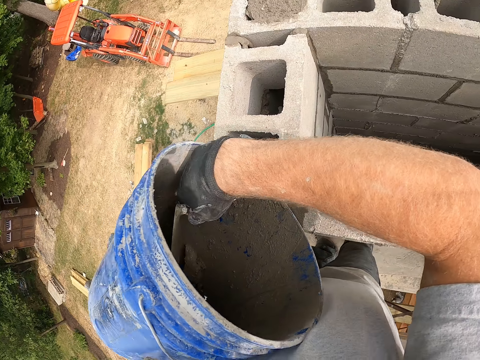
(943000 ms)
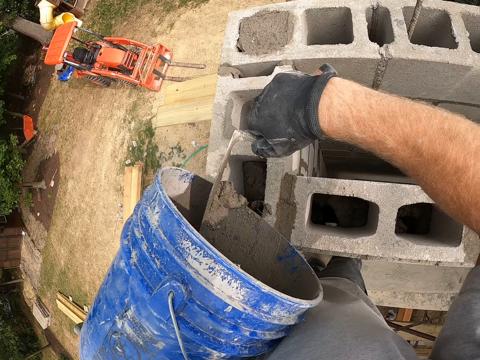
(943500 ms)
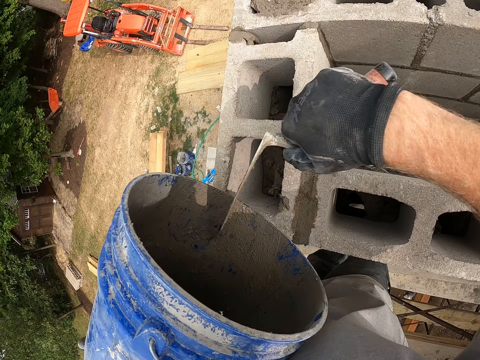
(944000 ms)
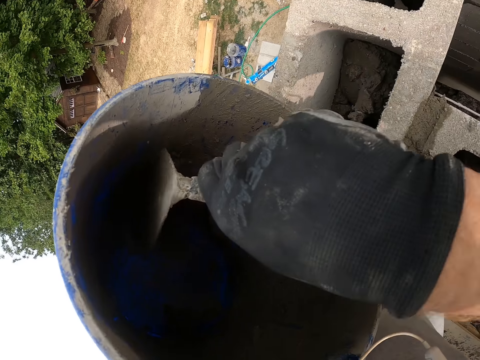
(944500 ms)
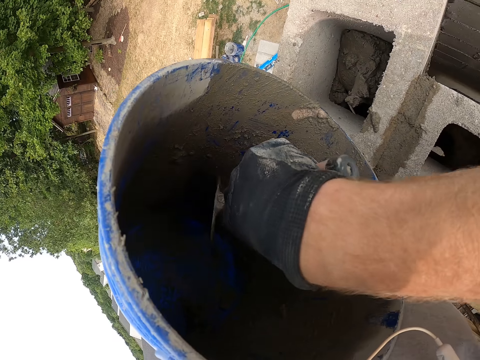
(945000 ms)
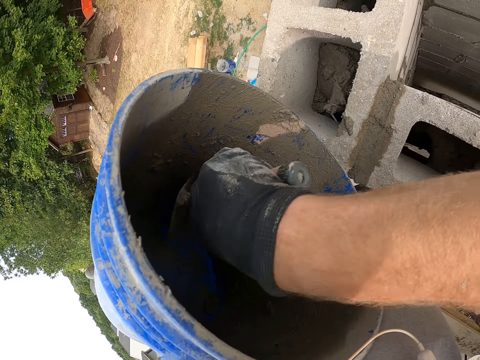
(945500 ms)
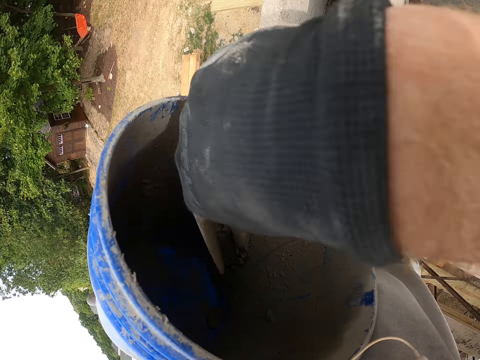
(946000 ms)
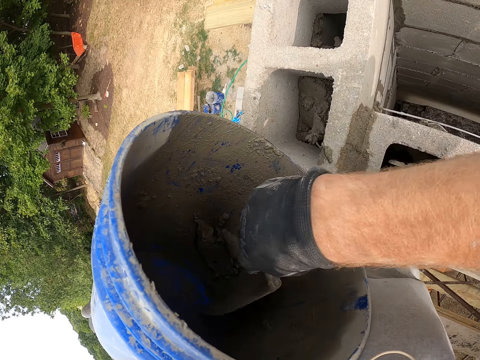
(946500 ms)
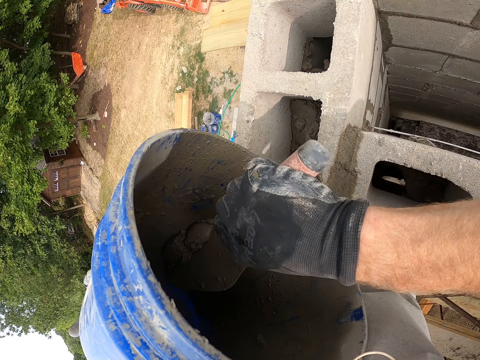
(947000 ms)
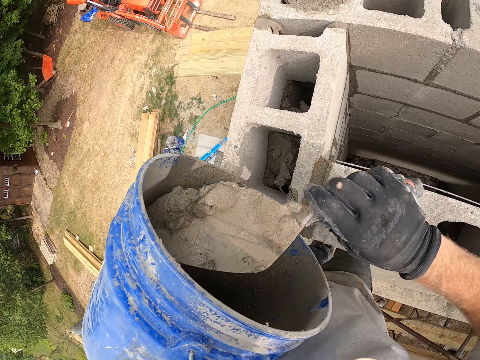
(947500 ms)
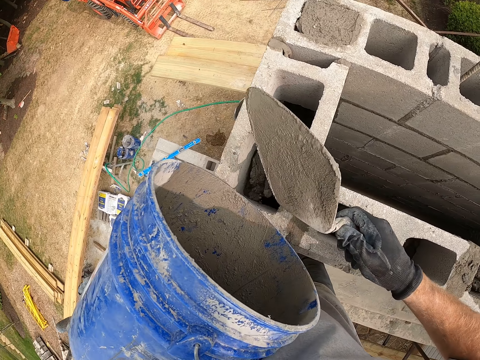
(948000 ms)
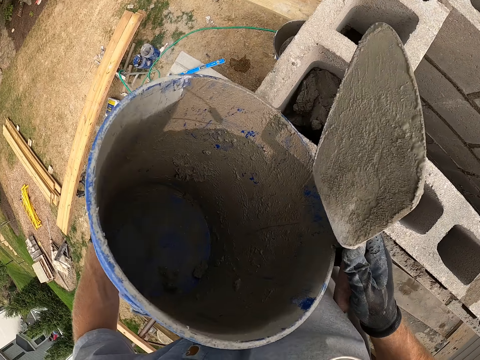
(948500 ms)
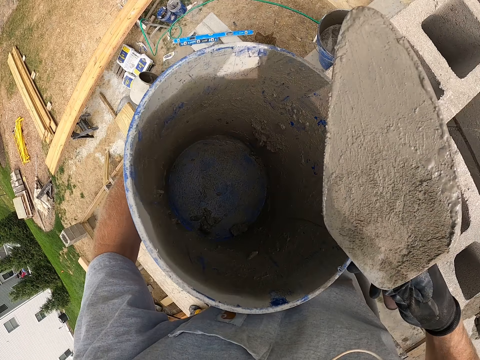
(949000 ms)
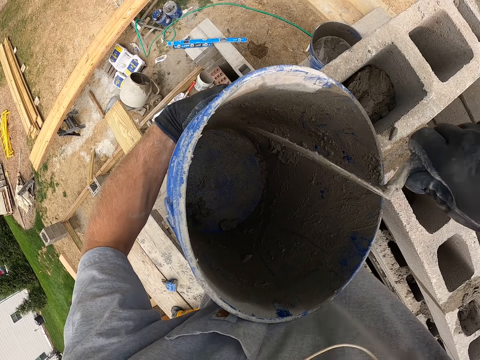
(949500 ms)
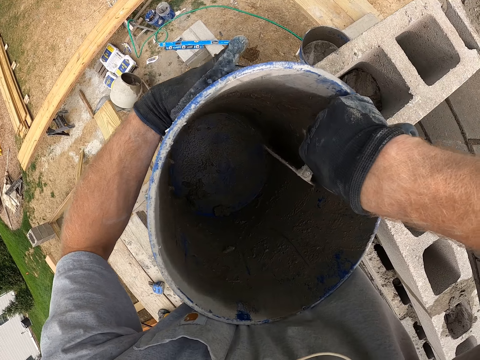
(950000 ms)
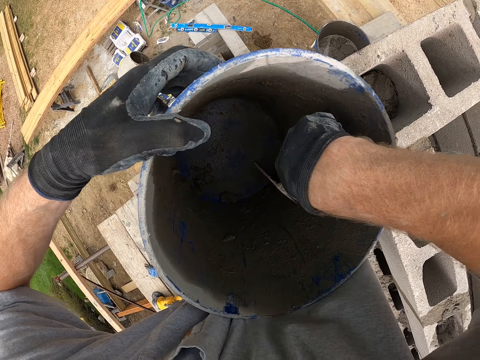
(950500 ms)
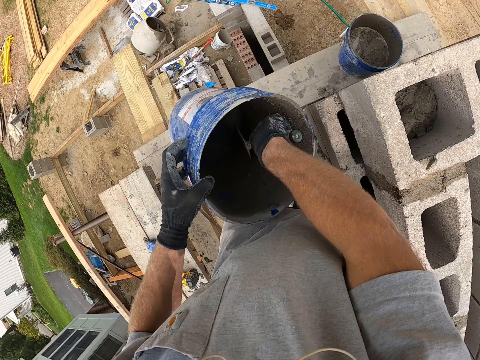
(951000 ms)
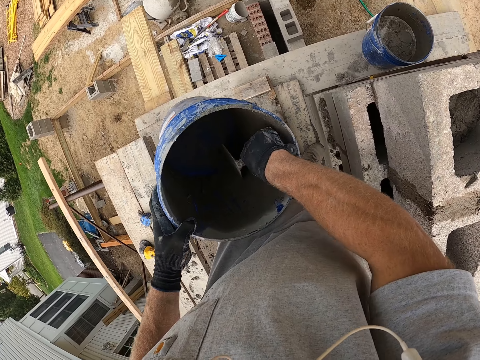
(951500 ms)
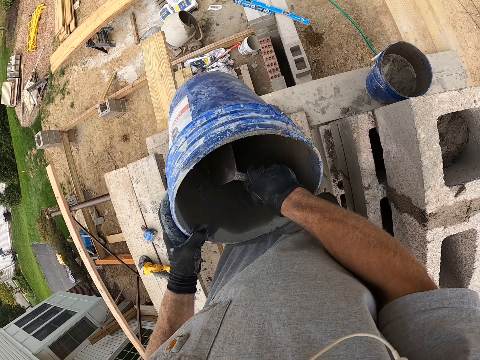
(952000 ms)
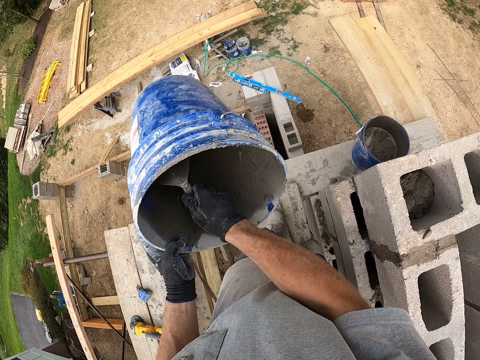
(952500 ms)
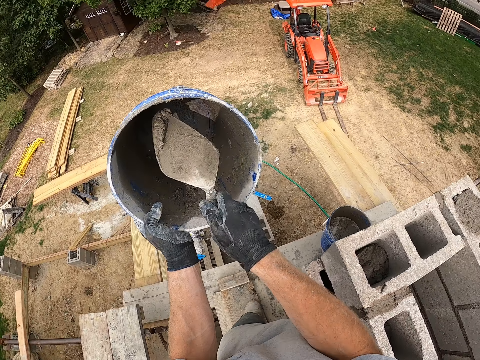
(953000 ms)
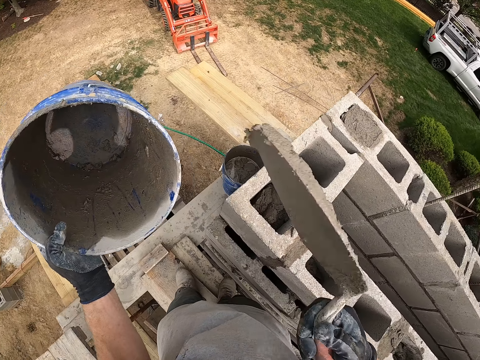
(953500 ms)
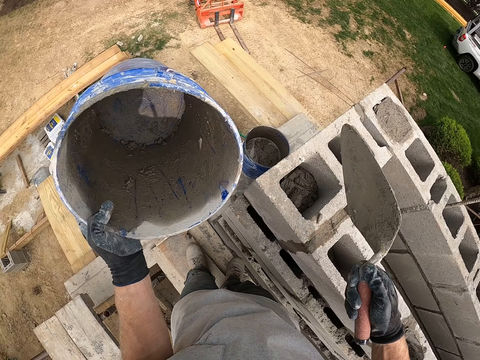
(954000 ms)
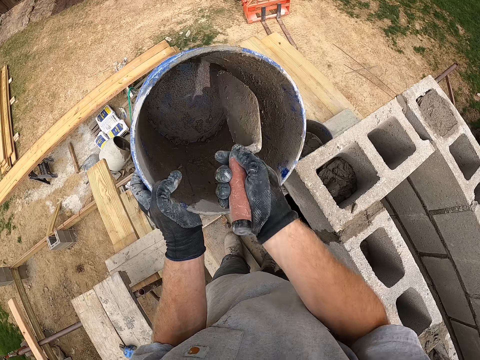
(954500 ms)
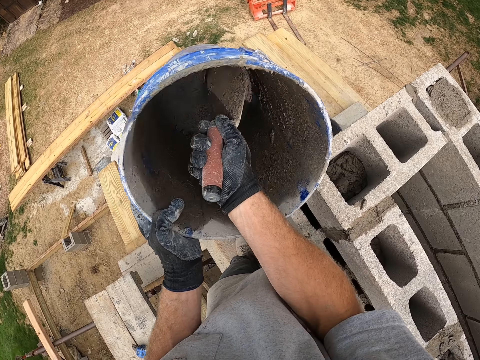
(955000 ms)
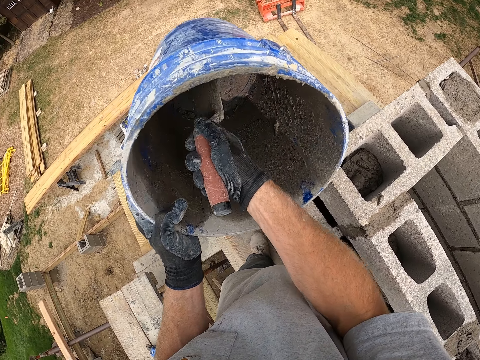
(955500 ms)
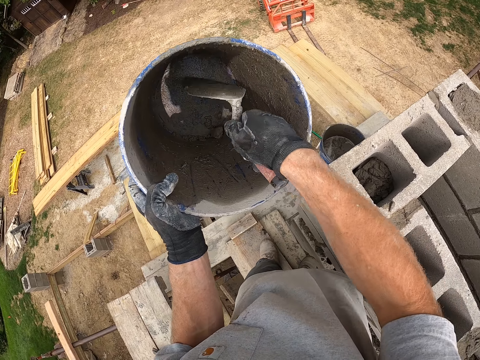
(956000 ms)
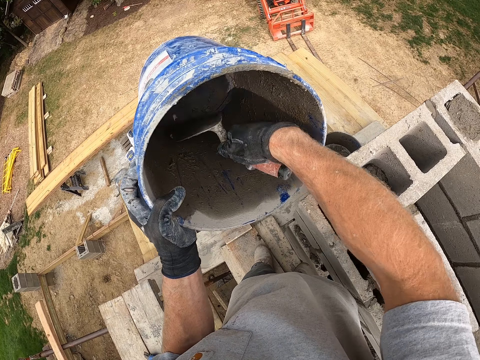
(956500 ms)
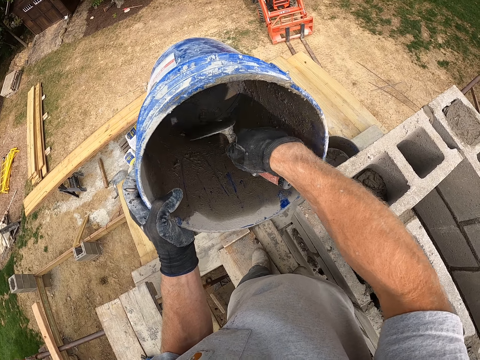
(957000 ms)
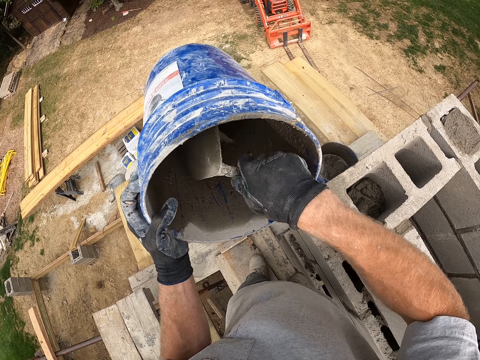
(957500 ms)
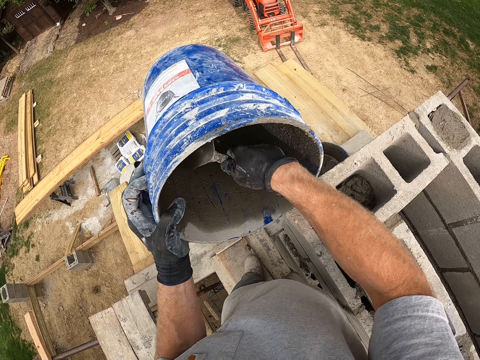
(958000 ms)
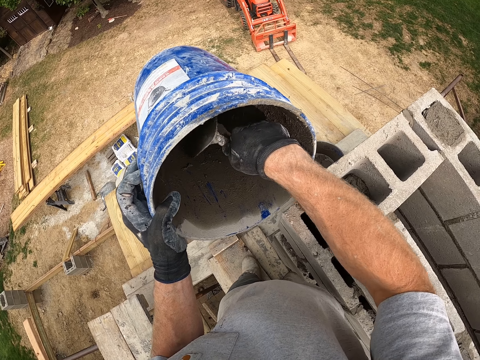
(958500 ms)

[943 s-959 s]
The camera wearer puts cement mixture in the hollow concrete block with a trowel from a bucket. They scoop cement mixture in the bucket with the trowel. They put cement mixture in the hollow concrete block with the trowel. They look at the bucket. They scoop cement mixture in the bucket with the trowel. They lower the bucket. They scoop cement mixture in the bucket with the trowel. They put cement mixture in the hollow concrete block with the trowel. They scoop cement mixture in the bucket with the trowel.

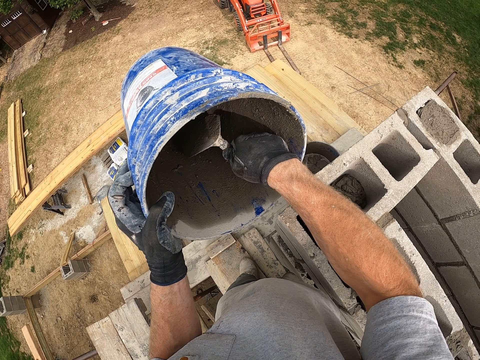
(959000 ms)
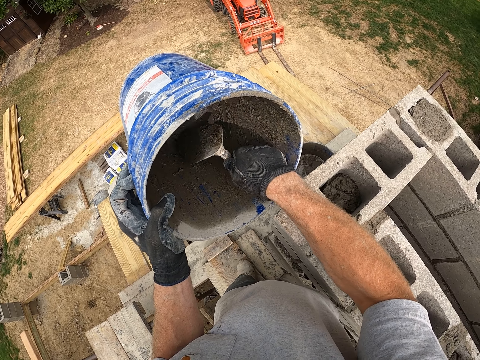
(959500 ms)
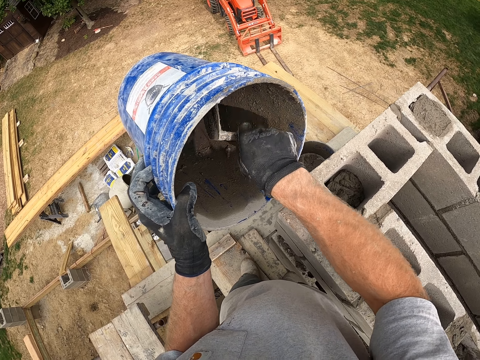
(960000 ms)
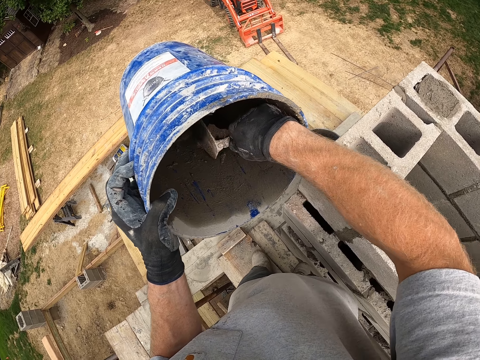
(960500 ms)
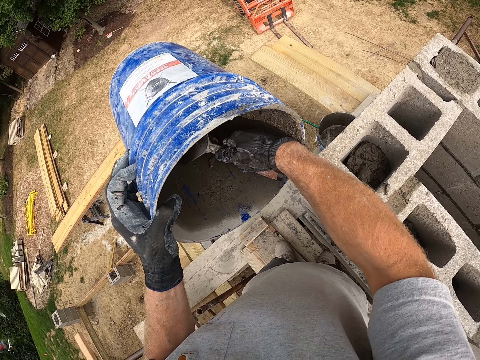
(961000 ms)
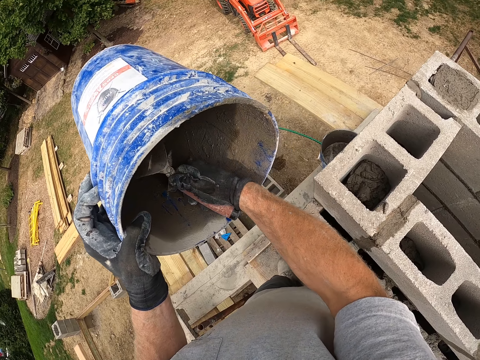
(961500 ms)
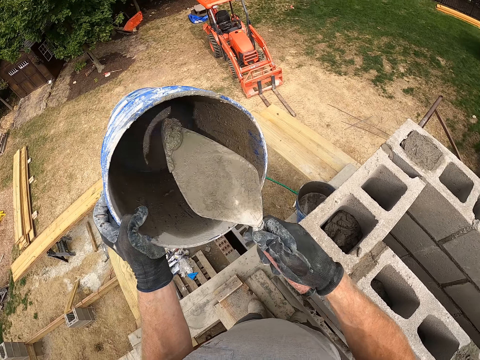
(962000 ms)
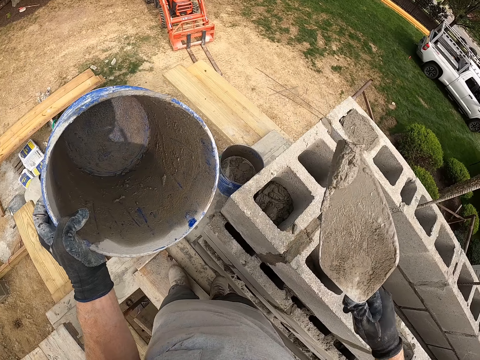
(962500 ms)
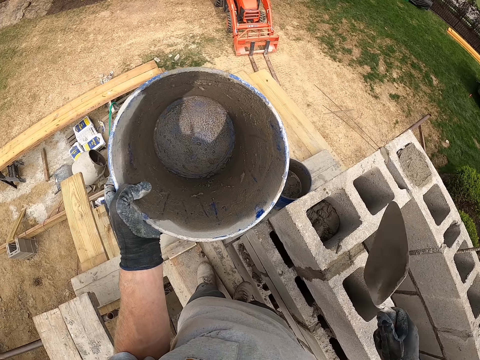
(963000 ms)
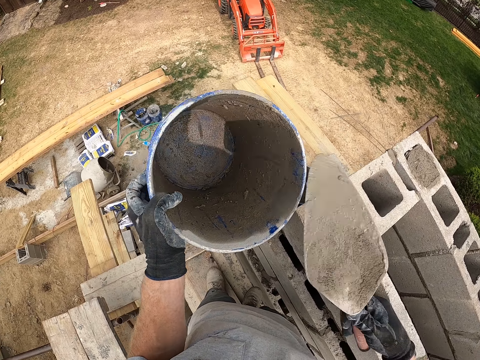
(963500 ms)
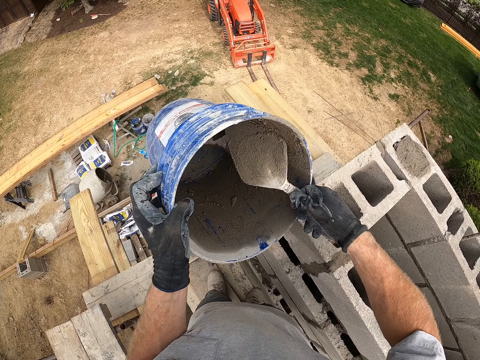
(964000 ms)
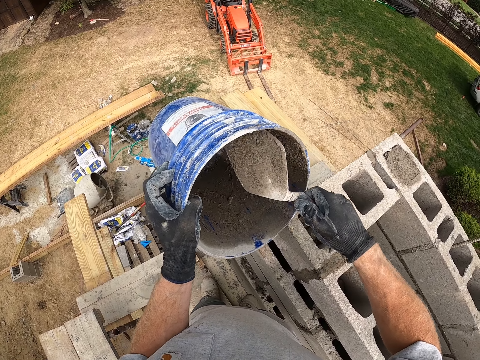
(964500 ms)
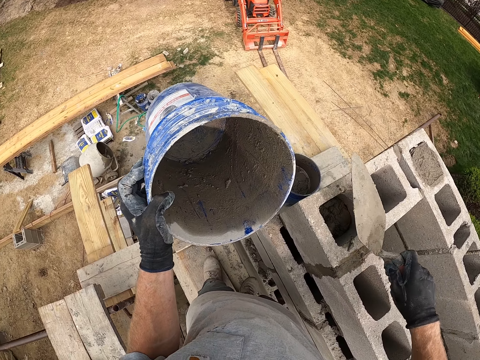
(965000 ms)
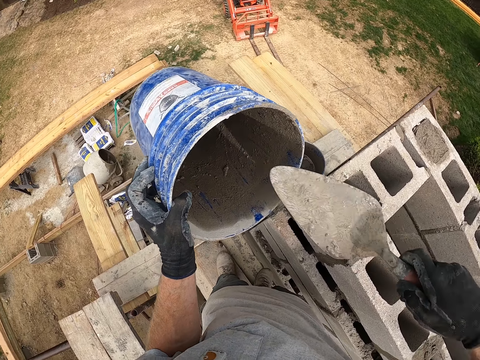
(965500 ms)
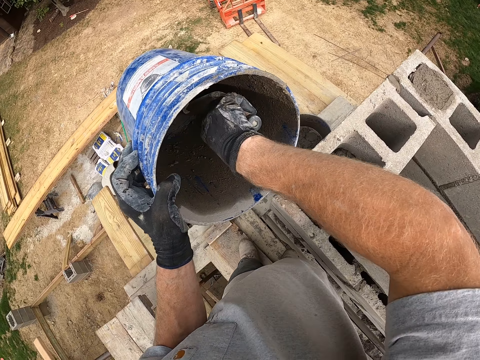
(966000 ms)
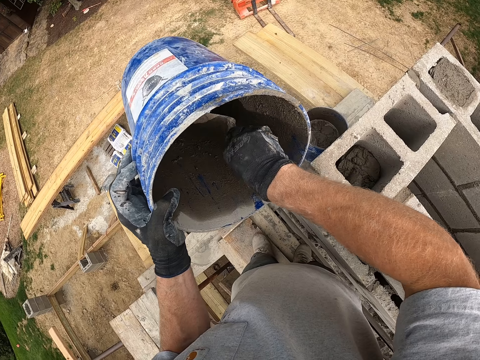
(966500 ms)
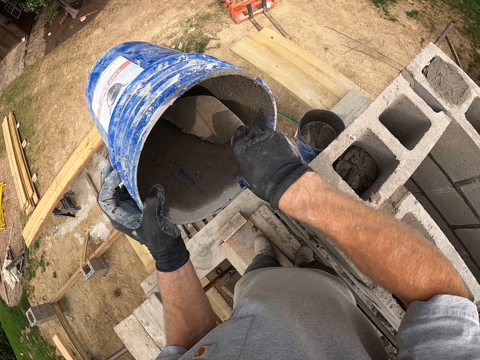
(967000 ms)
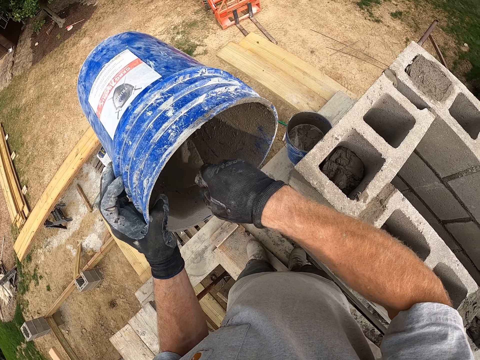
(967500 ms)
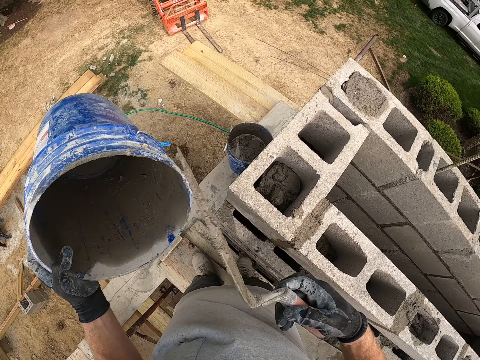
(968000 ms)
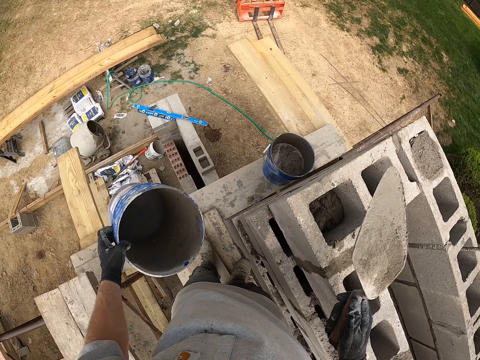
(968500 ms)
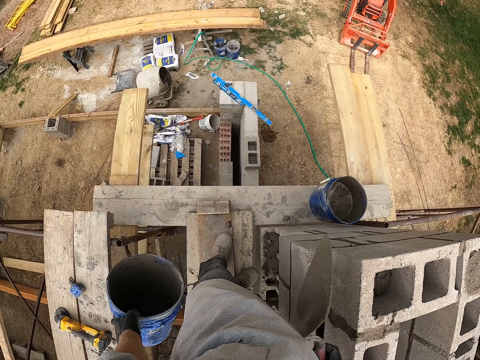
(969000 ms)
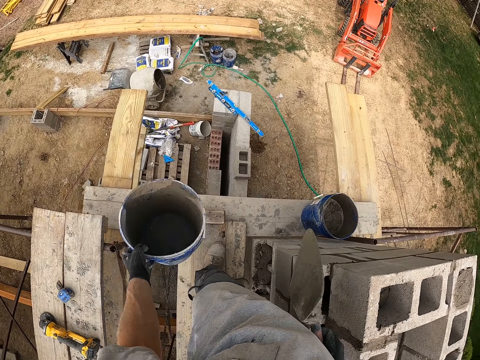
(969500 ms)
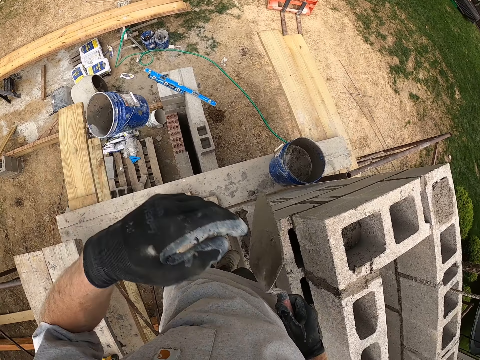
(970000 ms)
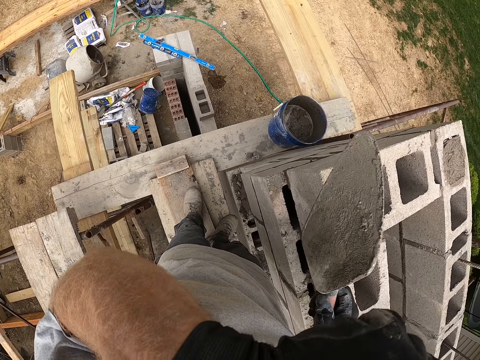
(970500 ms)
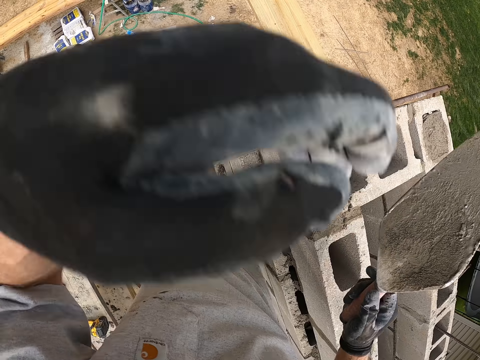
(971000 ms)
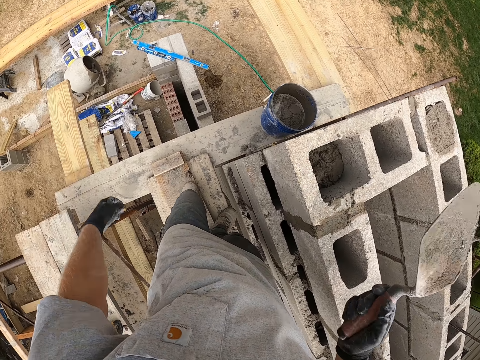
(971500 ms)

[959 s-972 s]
The camera wearer puts cement mixture in the hollow concrete block with a trowel. They wipe cement mixture on the hollow concrete block with the trowel. They scoop cement mixture in the bucket with the trowel. They put cement mixture in the hollow concrete block with the trowel. They scoop cement mixture in the bucket with the trowel. They put cement mixture in the hollow concrete block with the trowel. They look around. They throw the blue bucket to the ground. They wipe their face with their hand.
